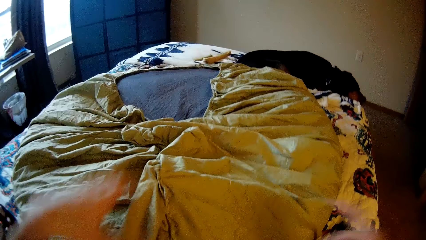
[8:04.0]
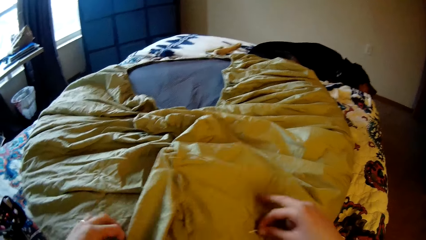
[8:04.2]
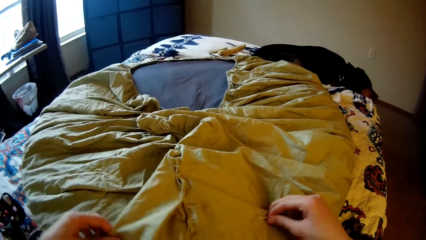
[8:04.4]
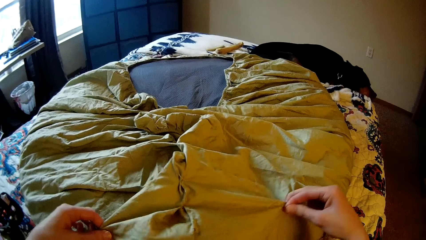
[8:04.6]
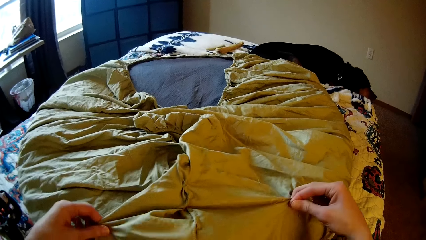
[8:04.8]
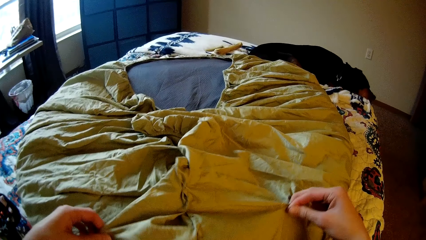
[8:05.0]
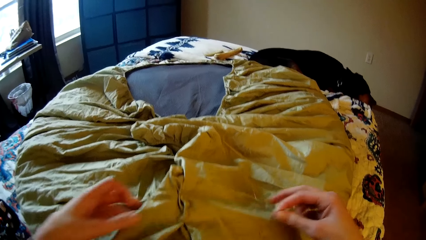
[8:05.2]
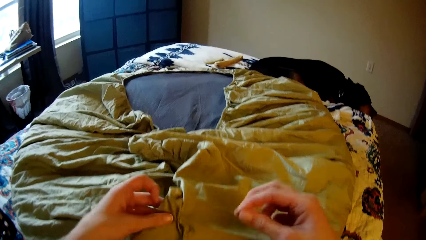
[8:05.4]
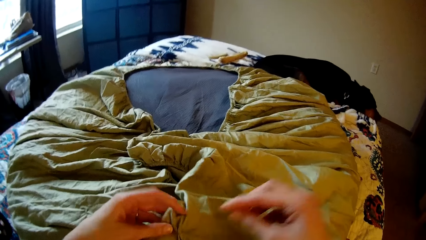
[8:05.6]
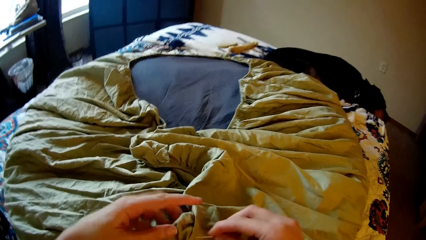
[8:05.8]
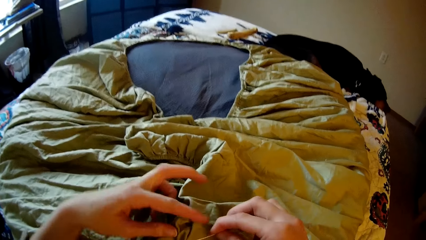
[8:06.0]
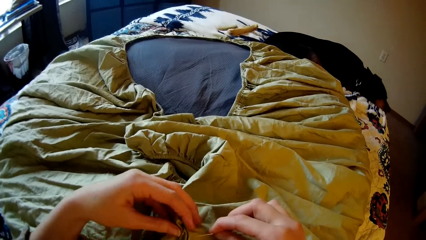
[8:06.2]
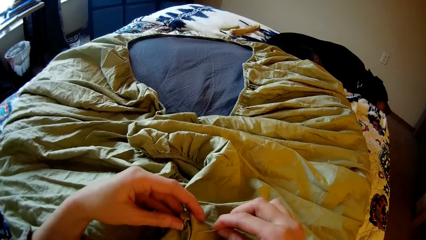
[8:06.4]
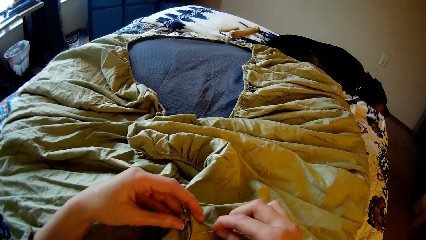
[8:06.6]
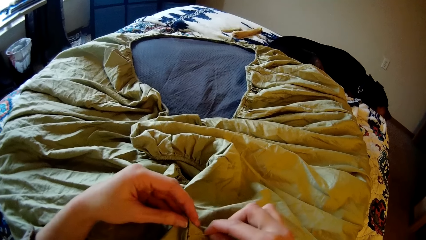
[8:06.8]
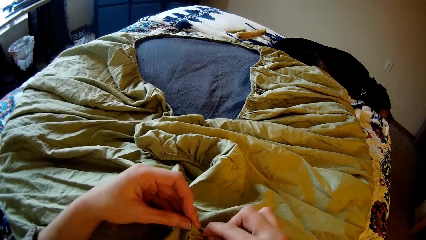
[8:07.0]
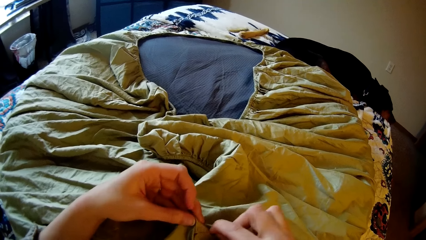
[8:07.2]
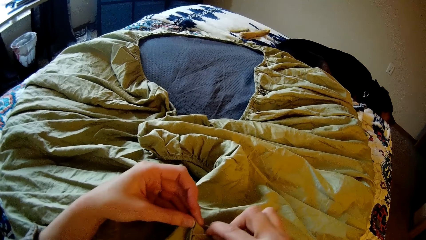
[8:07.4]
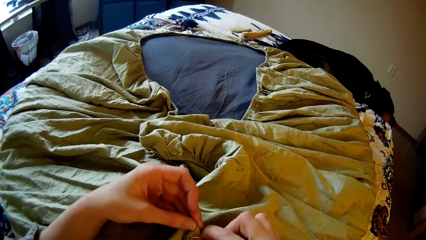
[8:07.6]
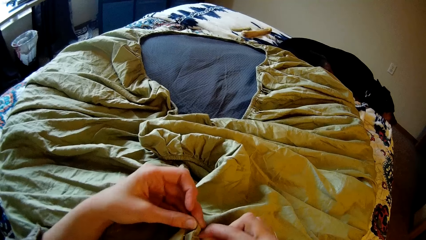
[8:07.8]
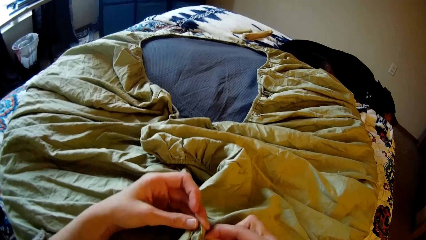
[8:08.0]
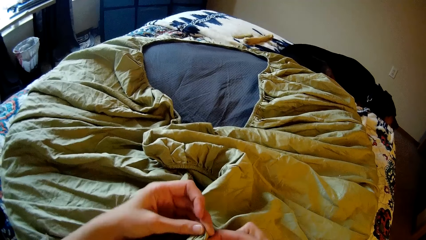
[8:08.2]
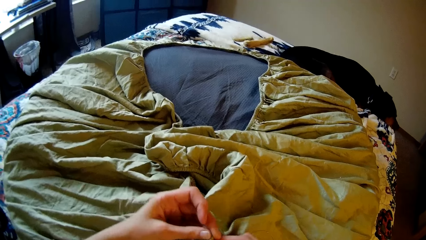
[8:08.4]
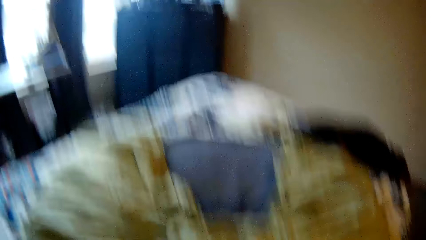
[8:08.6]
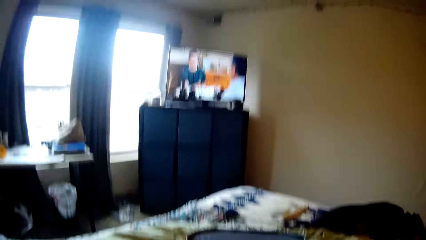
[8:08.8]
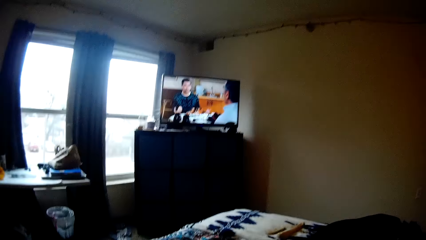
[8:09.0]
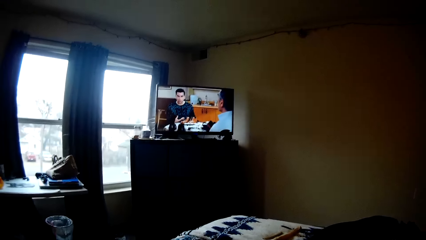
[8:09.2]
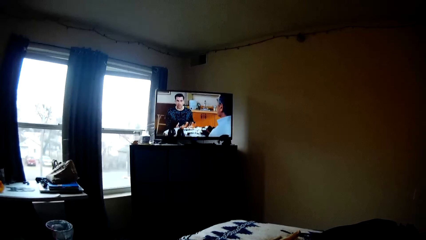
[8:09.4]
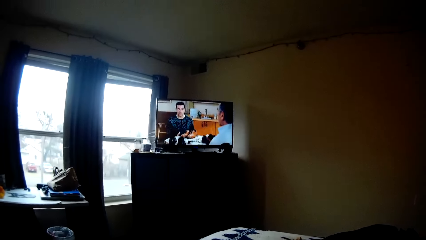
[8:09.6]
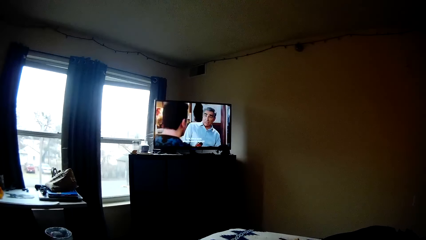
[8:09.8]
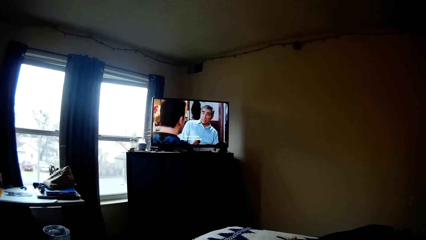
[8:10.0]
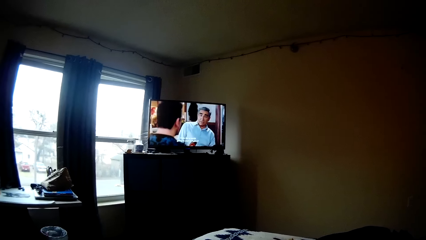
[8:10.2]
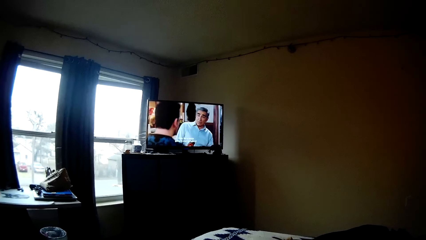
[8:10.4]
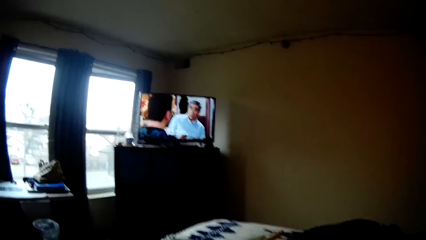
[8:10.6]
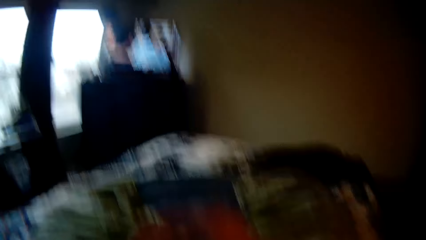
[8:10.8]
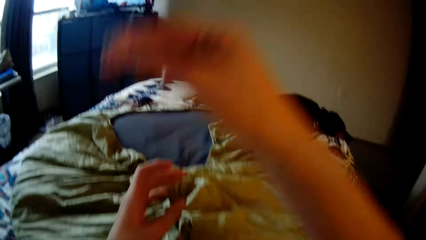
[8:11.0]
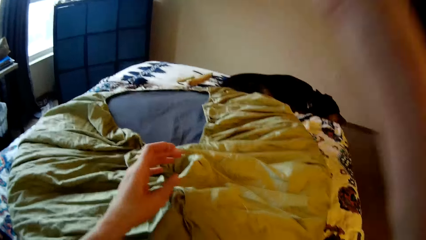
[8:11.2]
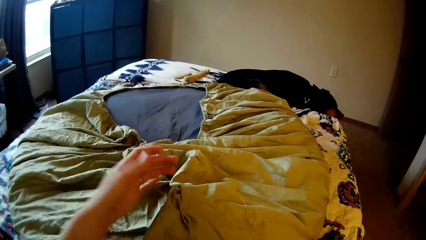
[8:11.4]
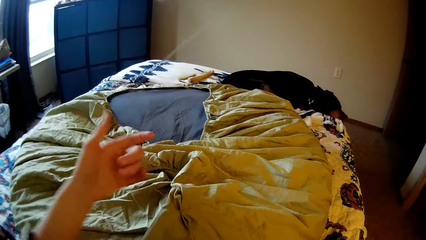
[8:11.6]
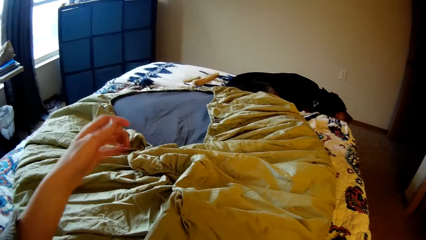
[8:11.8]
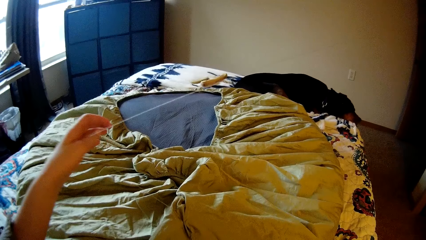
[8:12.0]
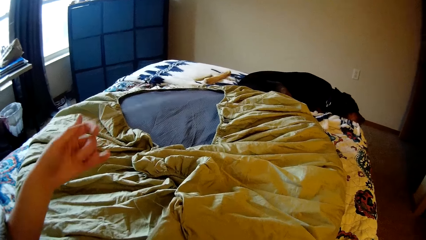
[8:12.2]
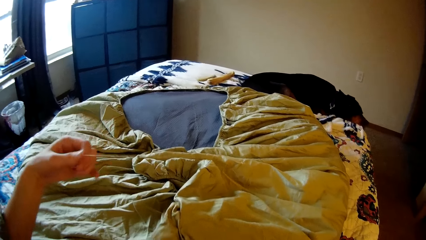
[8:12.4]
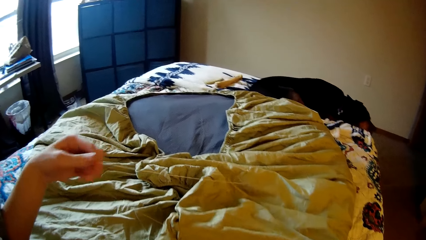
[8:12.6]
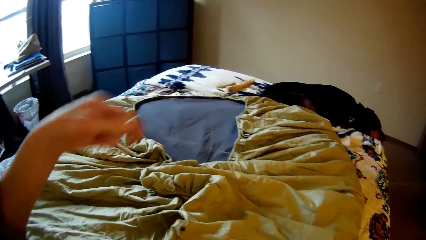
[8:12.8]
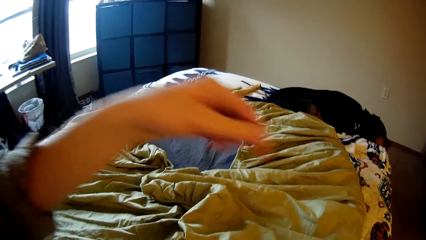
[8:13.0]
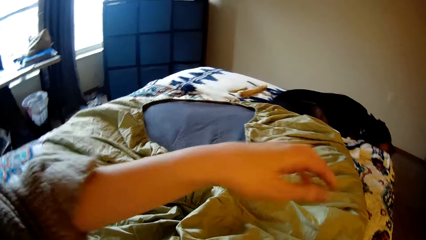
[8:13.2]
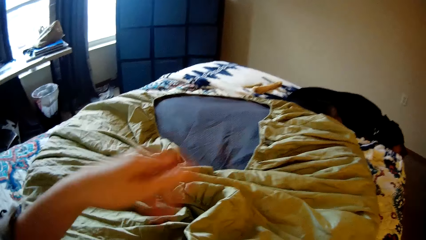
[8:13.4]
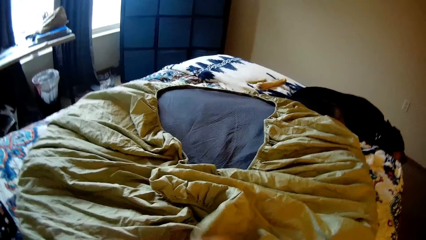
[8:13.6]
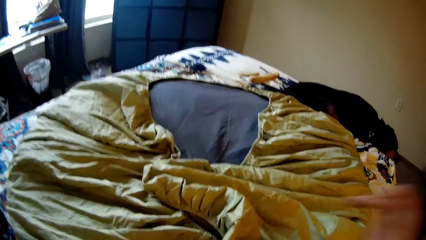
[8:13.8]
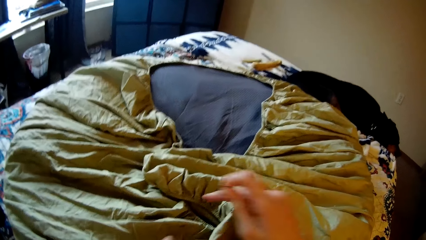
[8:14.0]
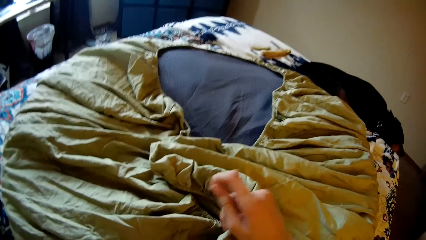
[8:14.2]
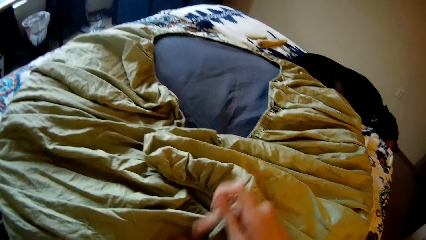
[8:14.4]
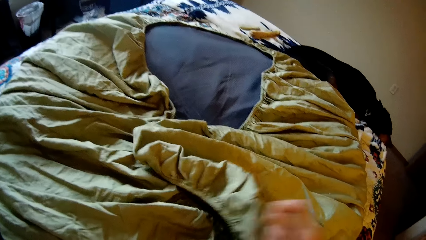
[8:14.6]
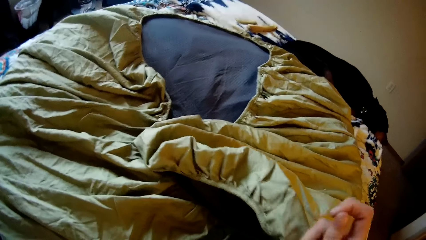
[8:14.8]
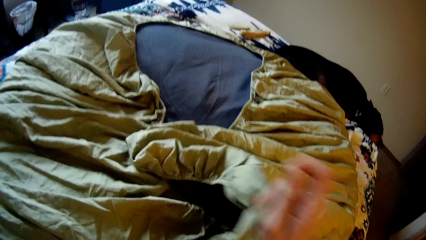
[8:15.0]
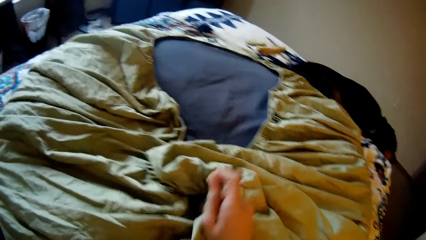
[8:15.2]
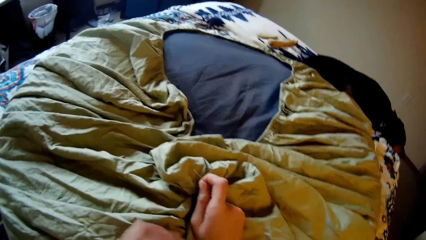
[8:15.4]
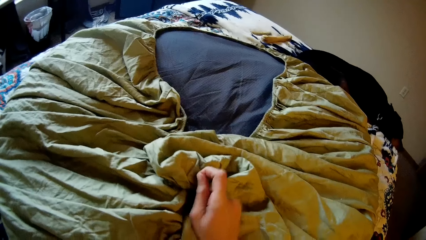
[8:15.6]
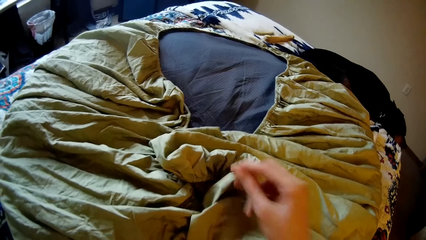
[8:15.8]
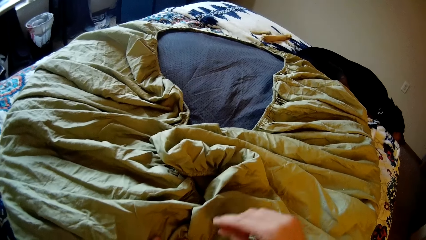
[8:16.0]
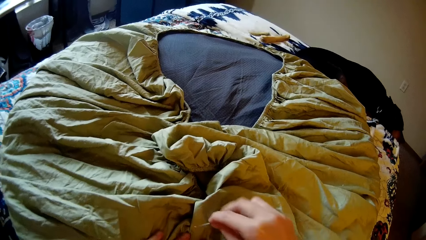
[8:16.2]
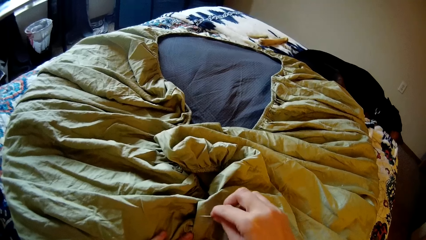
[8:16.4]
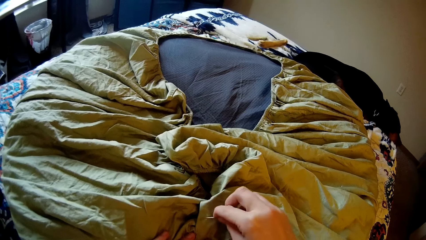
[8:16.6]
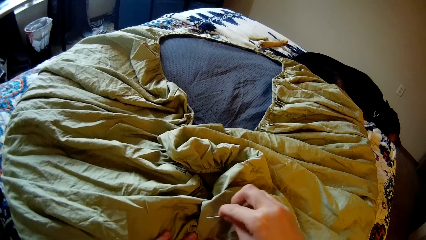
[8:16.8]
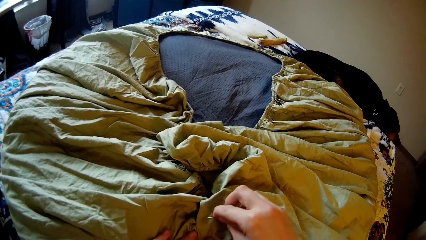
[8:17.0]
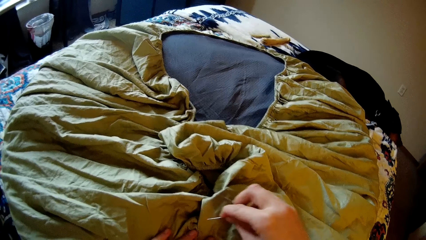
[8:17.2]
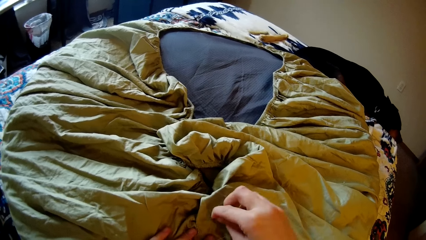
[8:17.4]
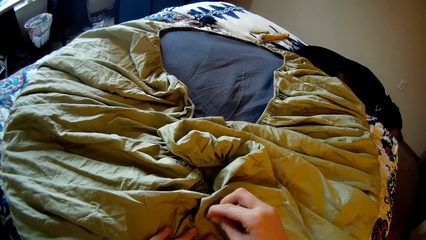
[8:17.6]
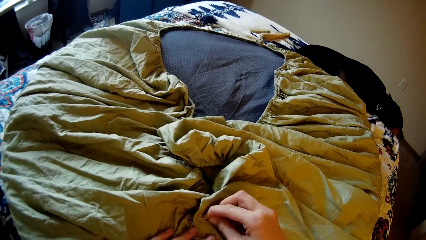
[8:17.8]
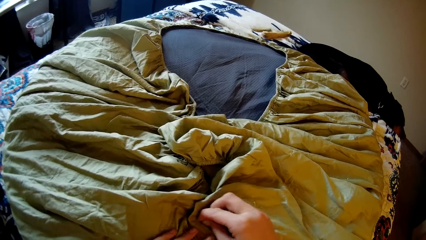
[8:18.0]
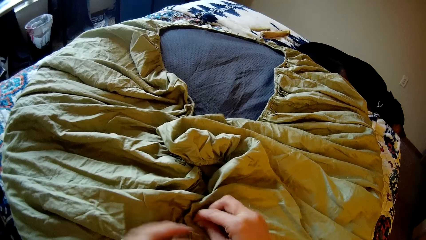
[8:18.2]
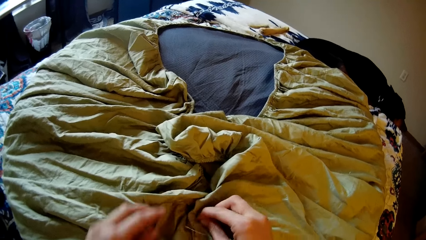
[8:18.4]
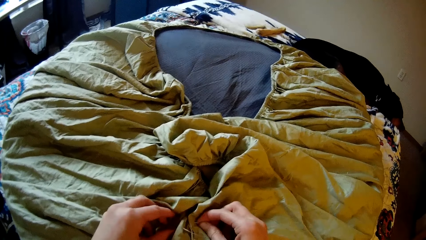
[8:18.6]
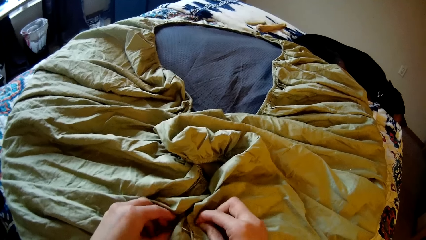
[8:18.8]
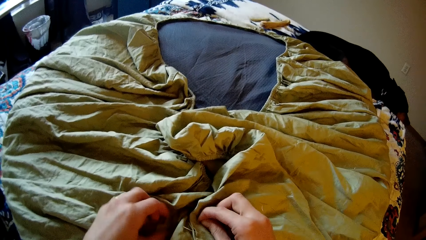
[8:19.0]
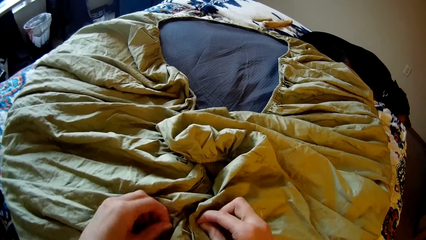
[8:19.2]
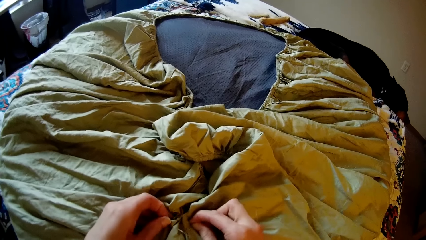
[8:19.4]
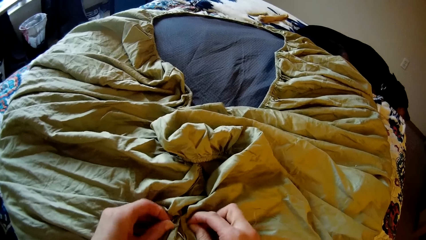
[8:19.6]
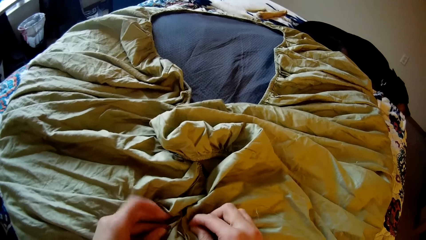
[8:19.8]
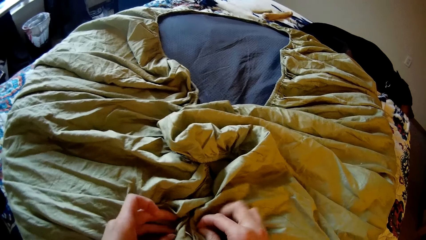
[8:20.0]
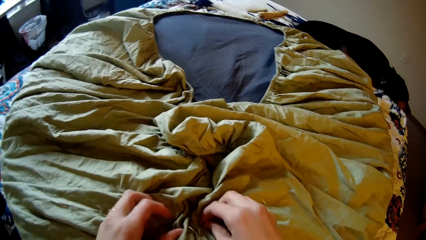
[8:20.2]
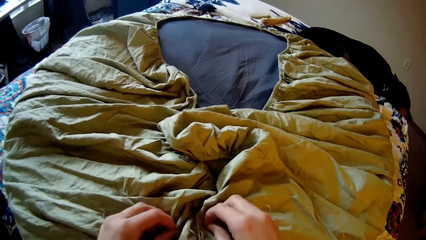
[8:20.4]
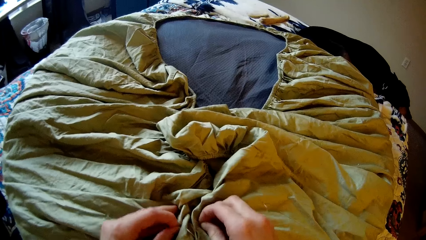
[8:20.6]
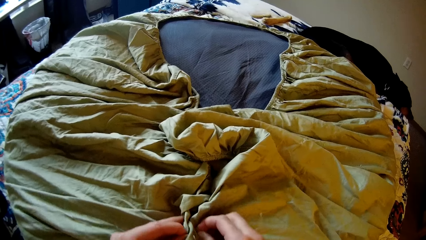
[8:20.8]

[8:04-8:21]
The camera wearer adjusts the bean bag or bedsheet with her hands. She strengthens the bedsheet. She sews the bean bag with the needle and thread in her right hand. She looks up at the television. She stares. She strengthens the bedsheet. She adjusts the bean bag with her hands. She folds the bedsheet. She sews the bean bag with the needle and thread in her right hand.
